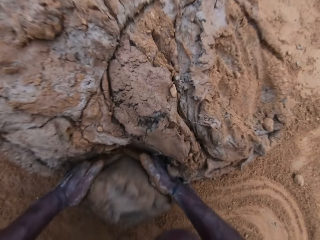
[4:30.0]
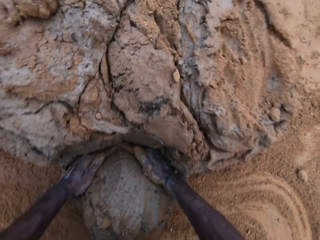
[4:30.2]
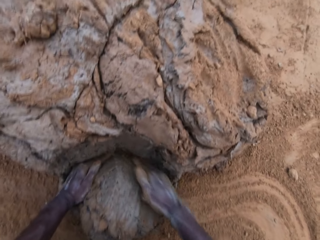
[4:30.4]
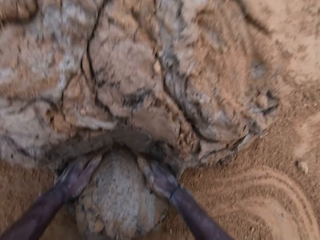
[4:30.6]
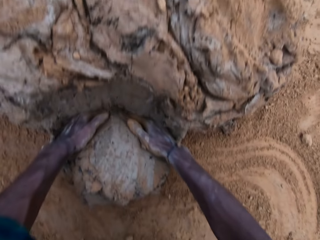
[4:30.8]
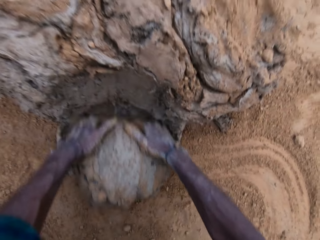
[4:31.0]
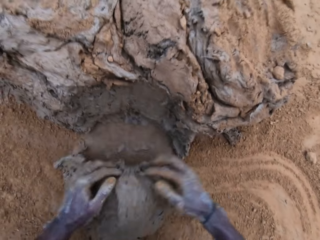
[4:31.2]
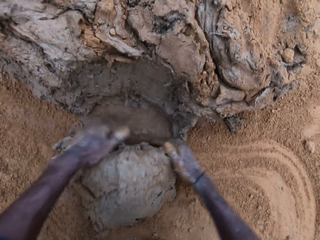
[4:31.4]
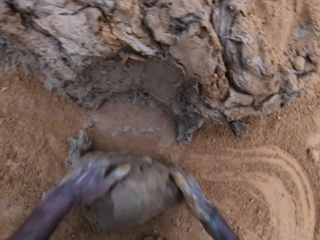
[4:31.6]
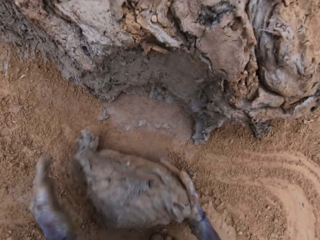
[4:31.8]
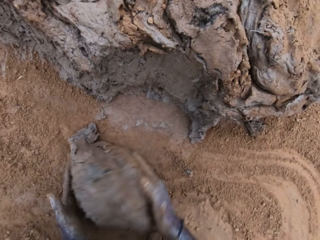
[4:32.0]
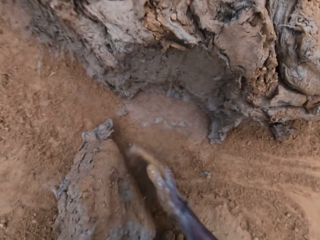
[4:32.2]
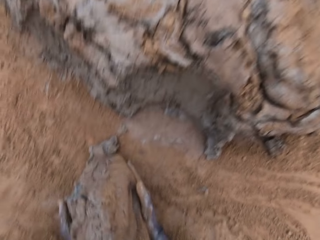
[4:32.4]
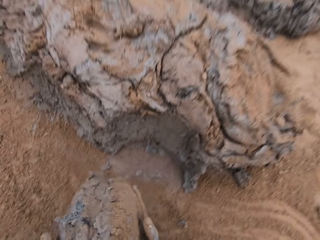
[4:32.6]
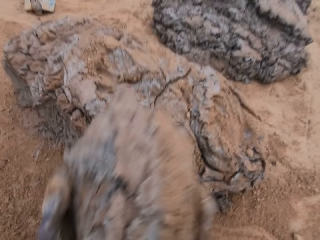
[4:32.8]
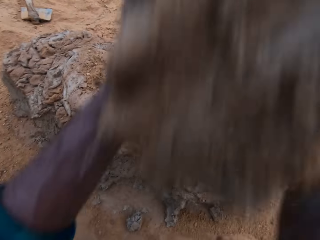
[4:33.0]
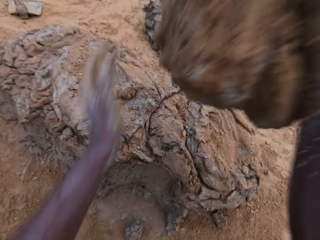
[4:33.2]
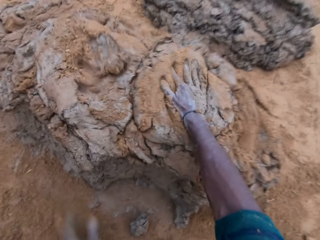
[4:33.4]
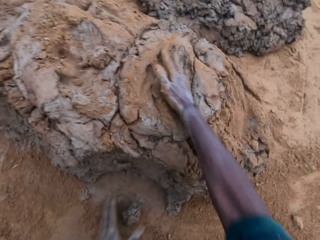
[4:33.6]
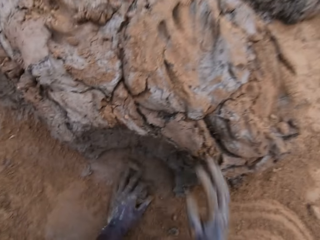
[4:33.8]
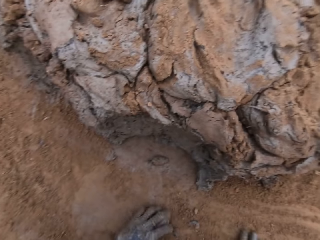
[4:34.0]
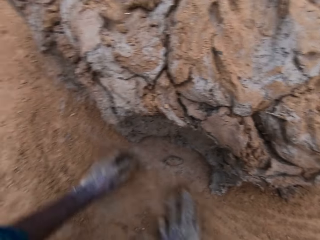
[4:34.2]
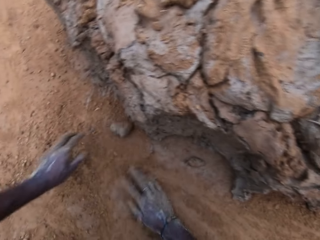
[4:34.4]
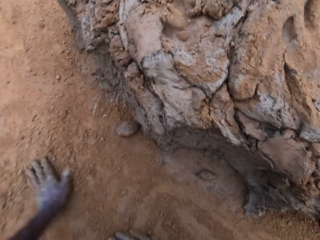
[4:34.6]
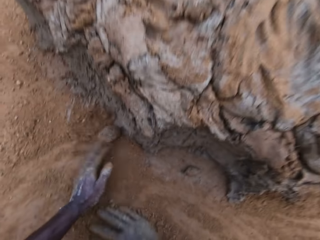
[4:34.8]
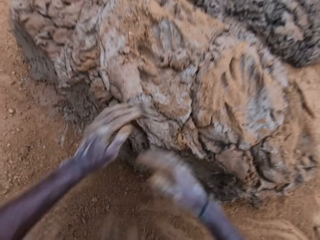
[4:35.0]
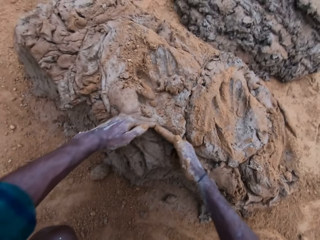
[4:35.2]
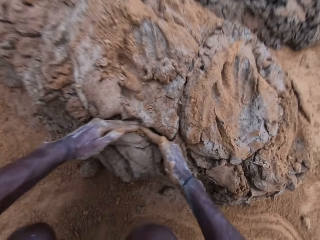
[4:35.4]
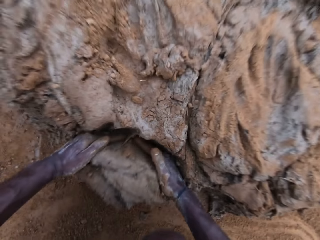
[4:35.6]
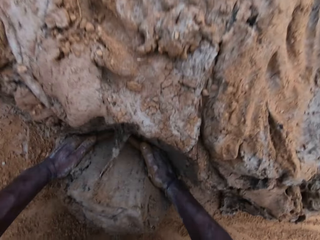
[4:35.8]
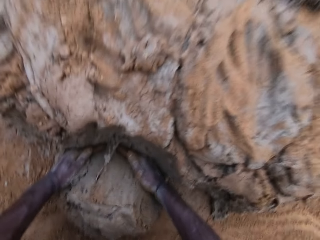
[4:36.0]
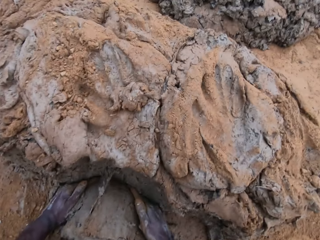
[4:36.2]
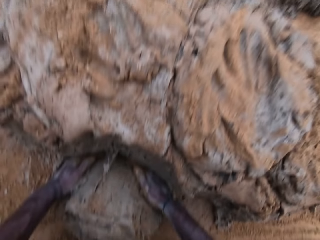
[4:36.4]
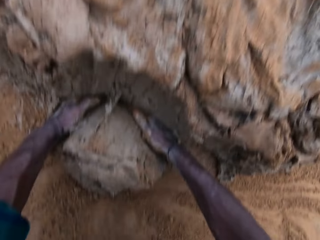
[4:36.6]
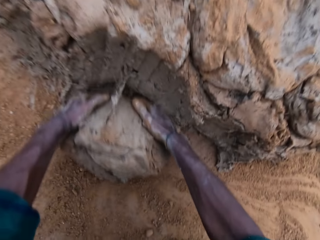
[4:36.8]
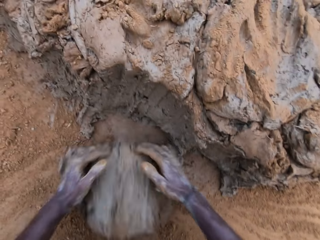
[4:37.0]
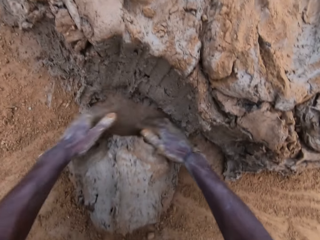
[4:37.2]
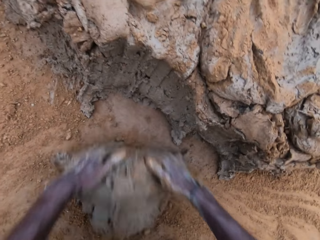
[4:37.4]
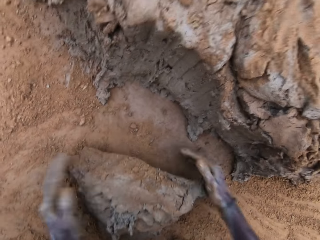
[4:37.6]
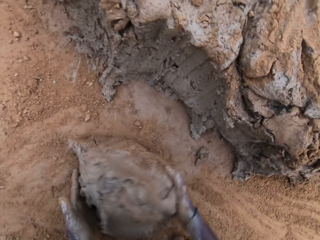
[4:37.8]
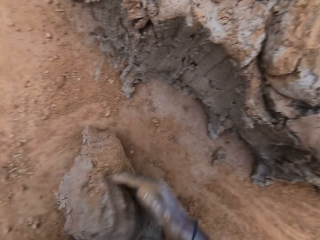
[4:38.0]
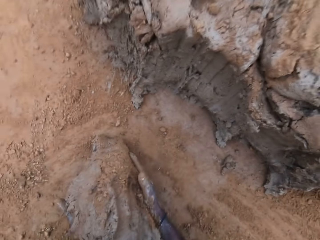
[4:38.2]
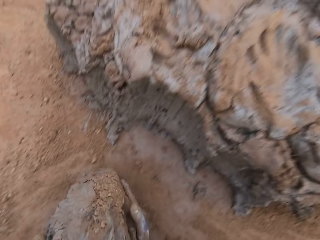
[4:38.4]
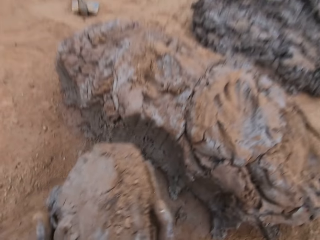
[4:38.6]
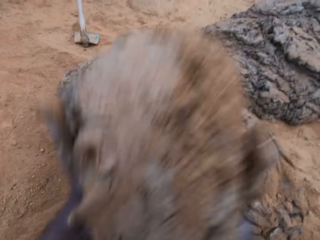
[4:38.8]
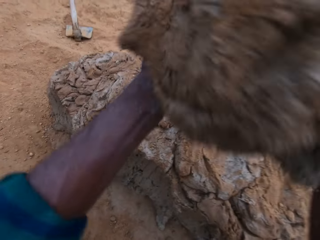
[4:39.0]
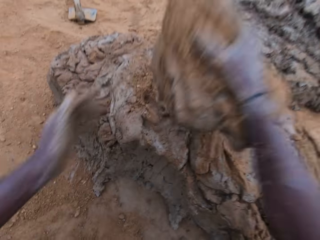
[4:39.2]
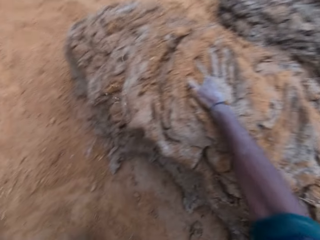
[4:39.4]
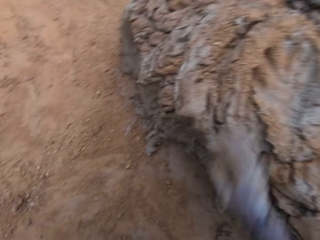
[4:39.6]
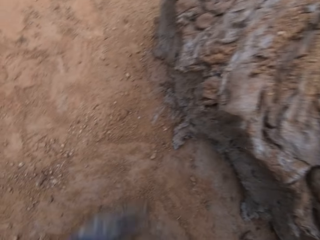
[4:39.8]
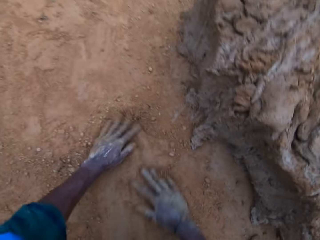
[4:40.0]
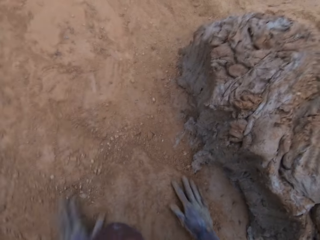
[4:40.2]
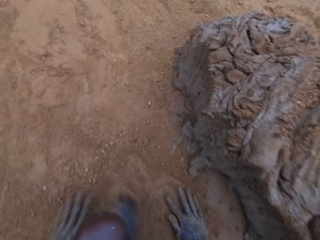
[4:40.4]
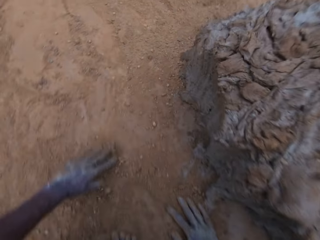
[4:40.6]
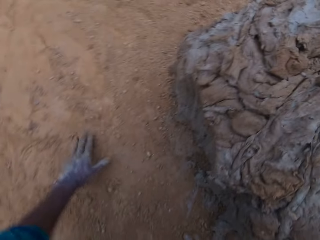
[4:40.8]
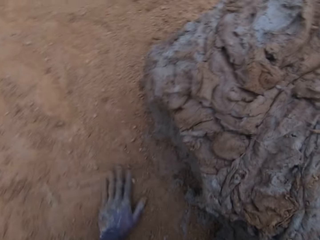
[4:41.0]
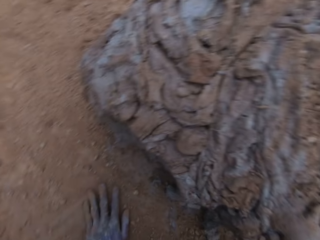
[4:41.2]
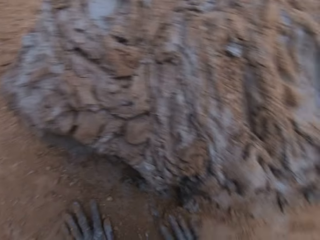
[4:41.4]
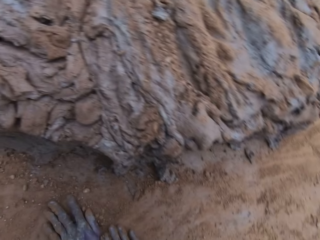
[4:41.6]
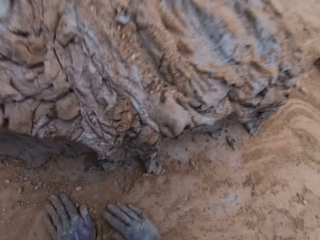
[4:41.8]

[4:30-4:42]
The camera wearer fetches clay from the ground with his hands. He cuts some mortar from the big lump. He wraps the mortar with sand together. He picks clay from the ground. He drops the mortar back on the lump. He throws clay on the clay on the ground. He moves soil on the ground with his hands. He fetches clay from the ground with his hands. He cuts some mortar from the lump. He picks clay from the ground. He wraps the mortar with sand together. He drops the mortar back on the lump. He throws clay on the clay on the ground. He moves soil on the ground with his hands.

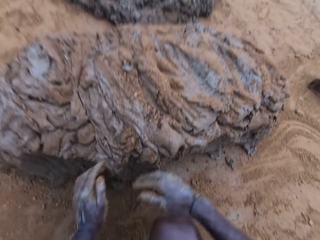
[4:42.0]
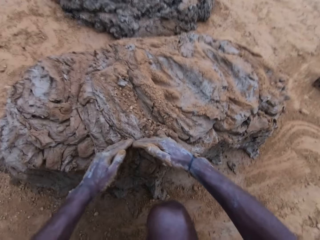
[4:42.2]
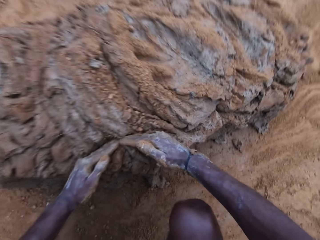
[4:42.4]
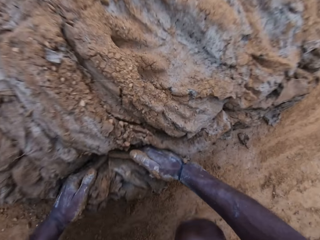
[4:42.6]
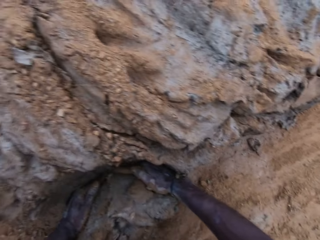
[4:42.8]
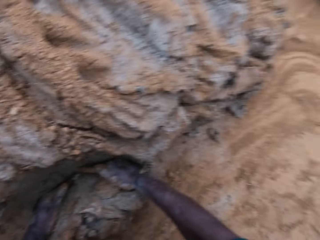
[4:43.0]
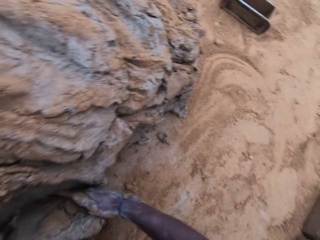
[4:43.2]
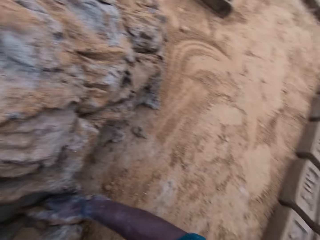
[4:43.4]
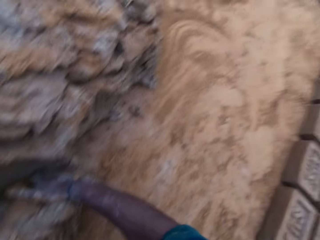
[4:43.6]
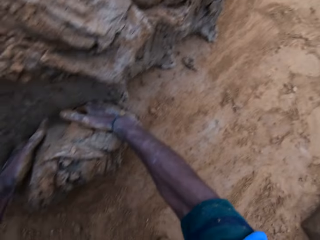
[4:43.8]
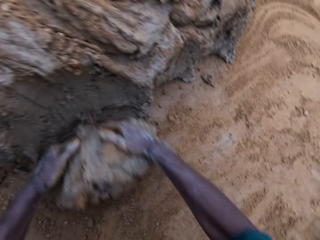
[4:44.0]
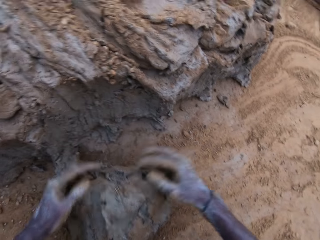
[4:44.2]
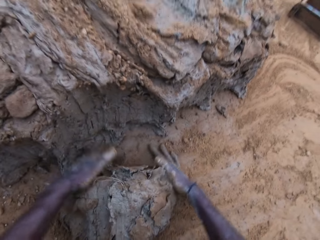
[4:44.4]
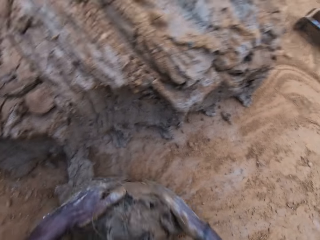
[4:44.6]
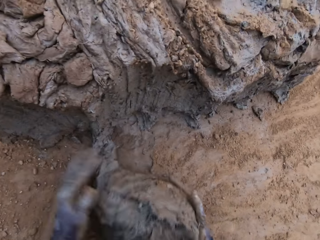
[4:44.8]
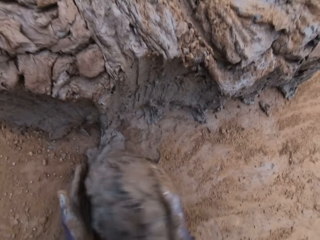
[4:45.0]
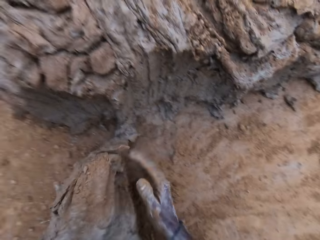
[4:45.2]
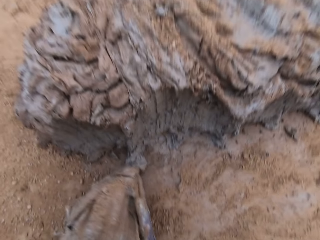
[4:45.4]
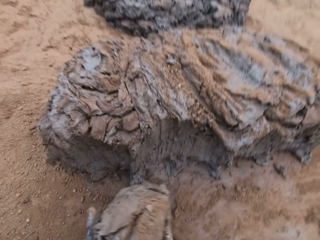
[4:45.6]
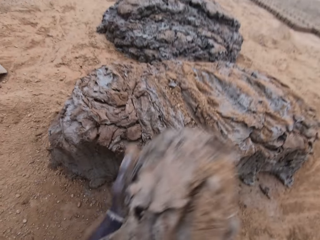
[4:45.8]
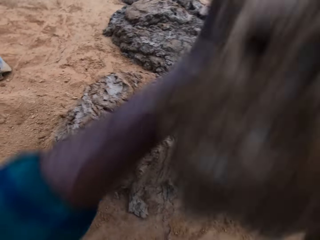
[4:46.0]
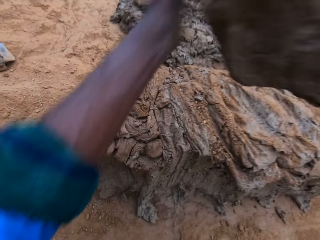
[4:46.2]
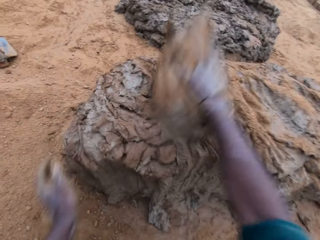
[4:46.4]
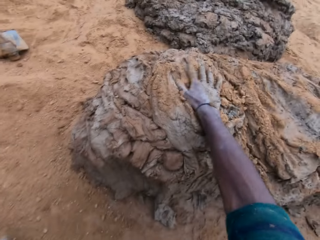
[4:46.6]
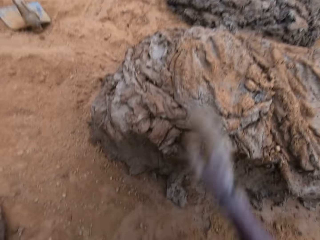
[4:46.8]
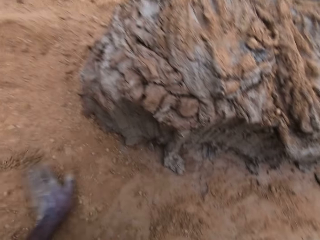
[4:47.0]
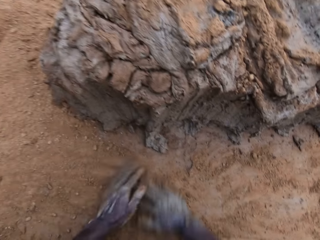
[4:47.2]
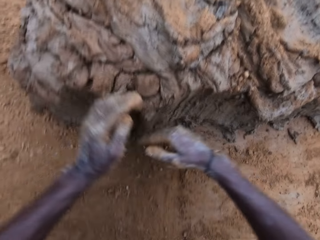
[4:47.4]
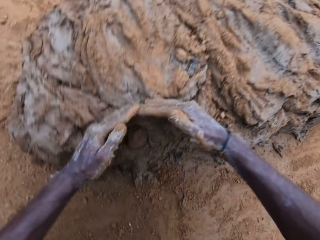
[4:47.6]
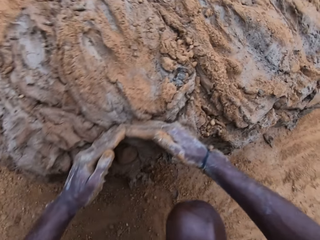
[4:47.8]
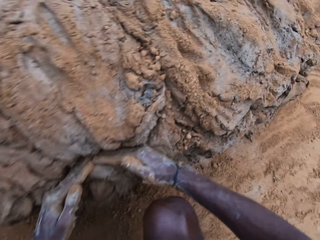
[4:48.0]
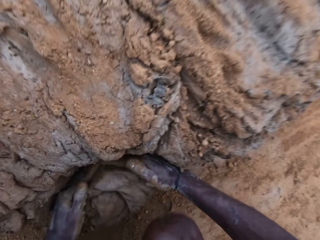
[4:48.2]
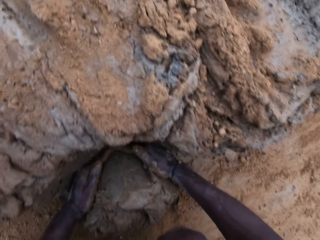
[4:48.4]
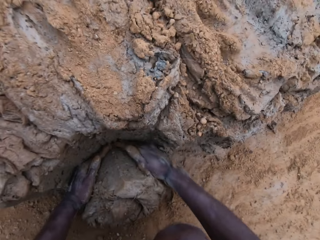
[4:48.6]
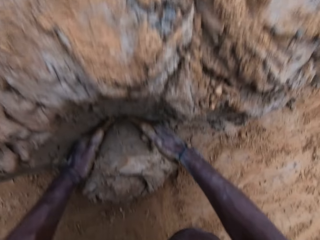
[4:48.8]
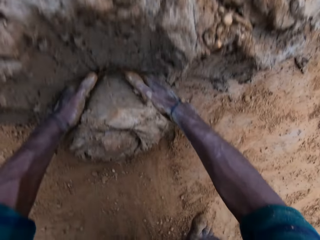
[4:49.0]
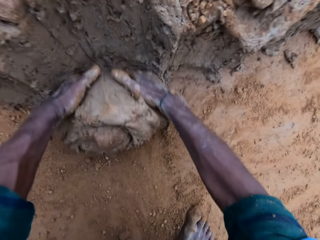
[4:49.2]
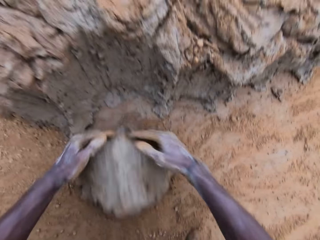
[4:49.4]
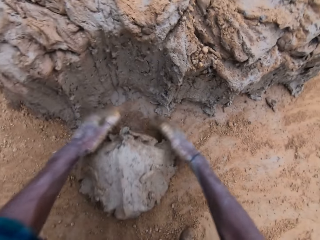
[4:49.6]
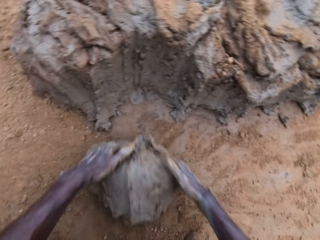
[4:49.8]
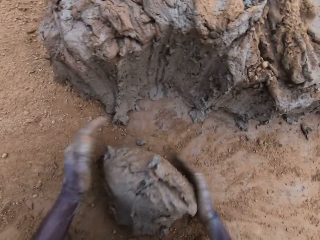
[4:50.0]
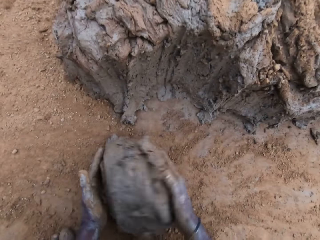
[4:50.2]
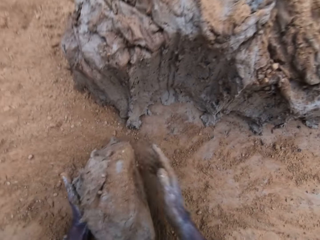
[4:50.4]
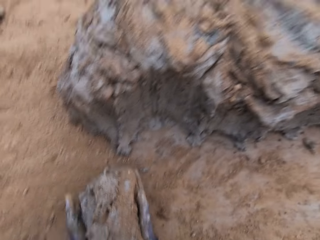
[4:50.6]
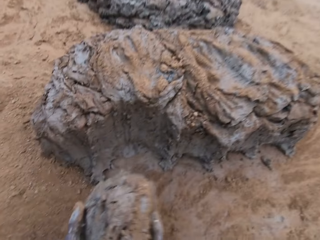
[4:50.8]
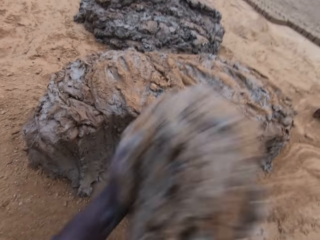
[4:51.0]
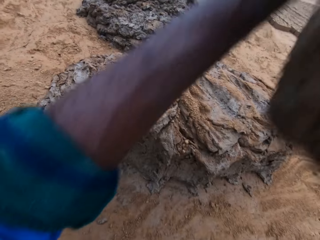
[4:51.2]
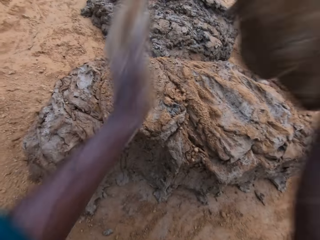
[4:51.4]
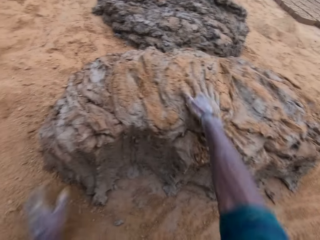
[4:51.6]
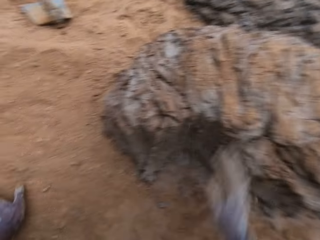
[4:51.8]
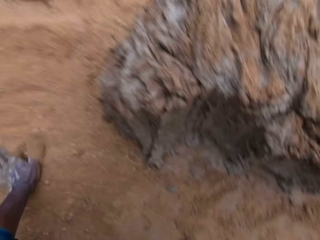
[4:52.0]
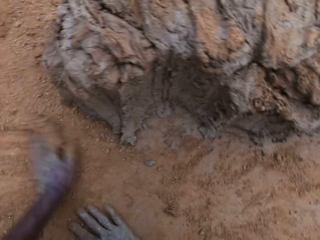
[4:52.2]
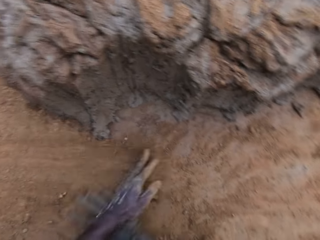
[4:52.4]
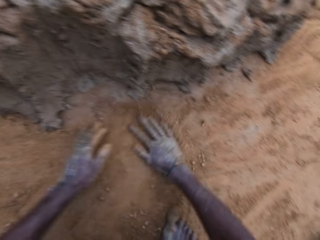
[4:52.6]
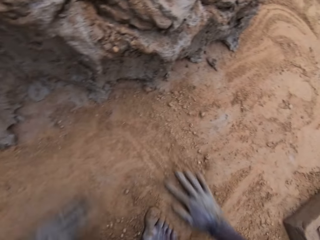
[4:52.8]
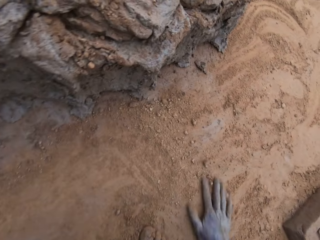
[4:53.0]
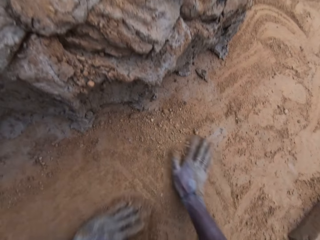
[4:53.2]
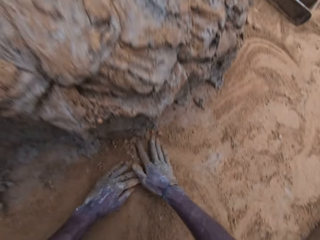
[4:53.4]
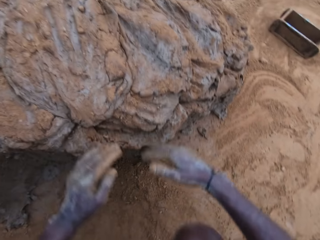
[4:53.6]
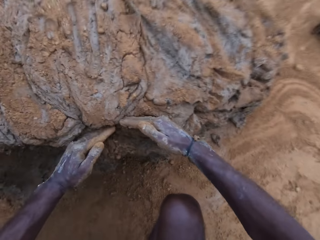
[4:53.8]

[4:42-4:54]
The camera wearer fetches clay from the ground with his hands. He cuts some mortar from the big lump. He wraps the mortar with sand together. He picks clay from the ground. He carries the mortar from the ground. He picks clay from the ground again. He drops the mortar on the whole mortar. He throws the clay on the clay on the ground. He moves soil on the ground with his hands. He rubs his hands on the ground. He fetches clay from the ground with his hands. He scoops mortar with his hands. He picks clay from the ground. He carries the mortar from the ground. He drops the mortar on the whole mortar. He throws the clay on the clay on the ground. He moves soil on the ground with his hands. He rubs his hands on the ground.
